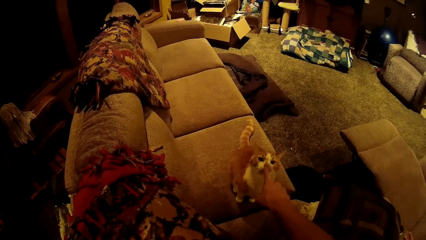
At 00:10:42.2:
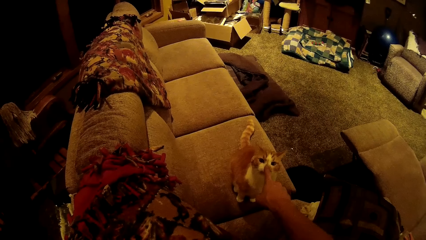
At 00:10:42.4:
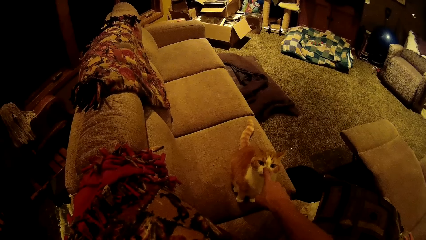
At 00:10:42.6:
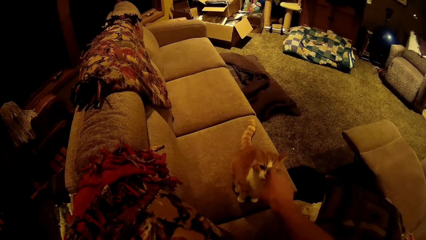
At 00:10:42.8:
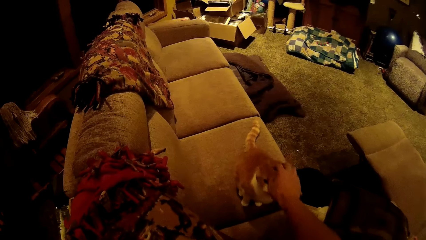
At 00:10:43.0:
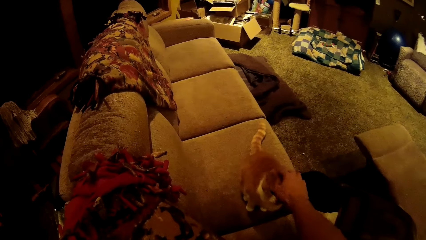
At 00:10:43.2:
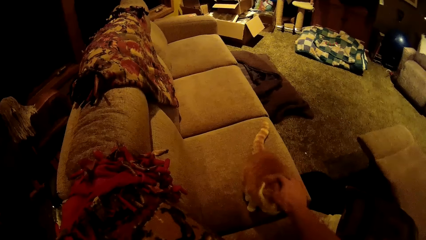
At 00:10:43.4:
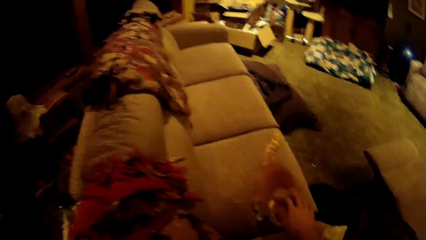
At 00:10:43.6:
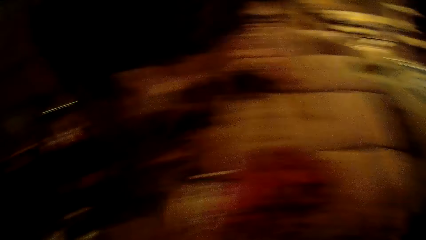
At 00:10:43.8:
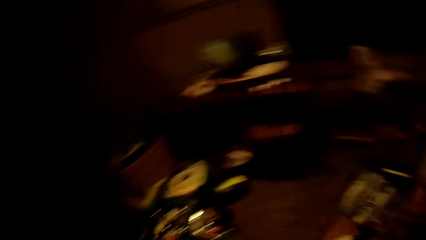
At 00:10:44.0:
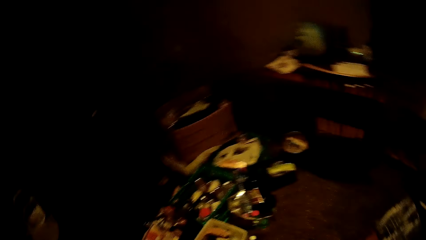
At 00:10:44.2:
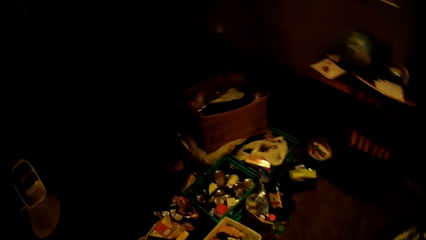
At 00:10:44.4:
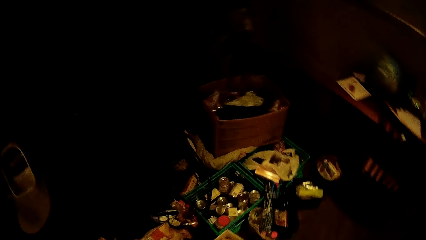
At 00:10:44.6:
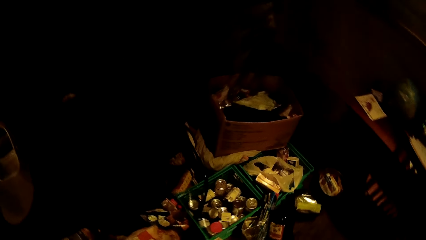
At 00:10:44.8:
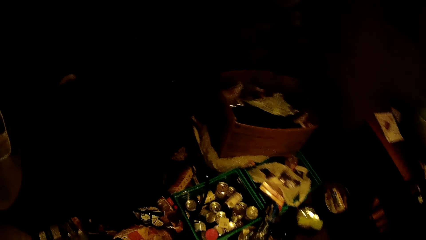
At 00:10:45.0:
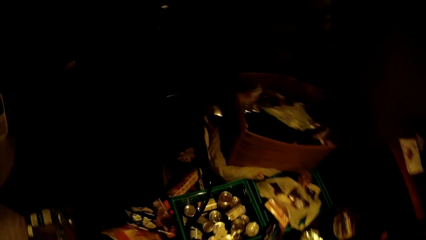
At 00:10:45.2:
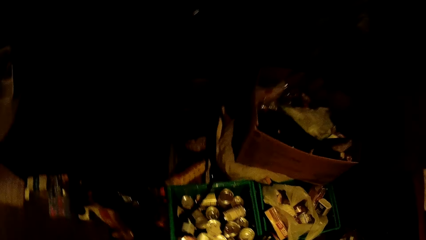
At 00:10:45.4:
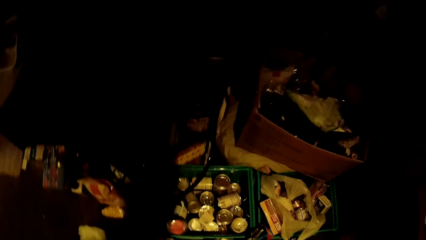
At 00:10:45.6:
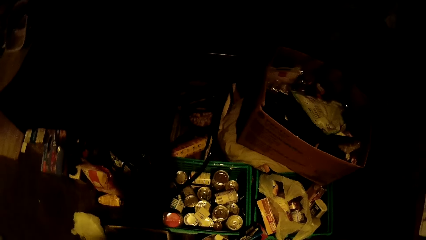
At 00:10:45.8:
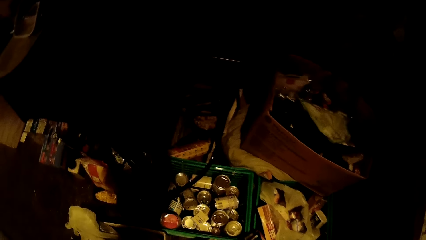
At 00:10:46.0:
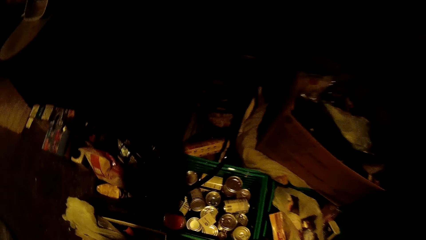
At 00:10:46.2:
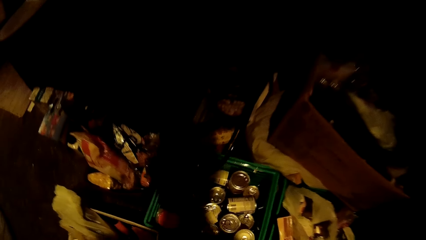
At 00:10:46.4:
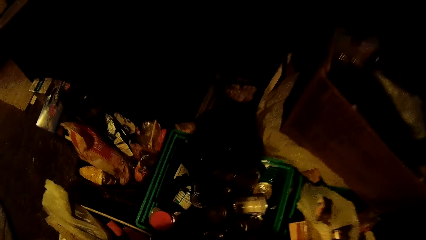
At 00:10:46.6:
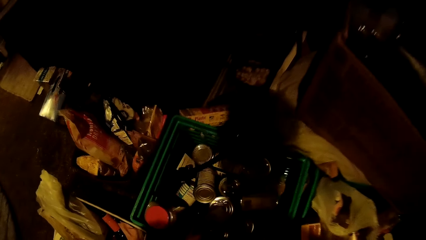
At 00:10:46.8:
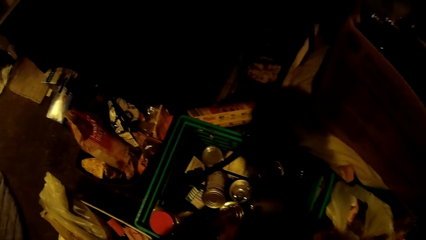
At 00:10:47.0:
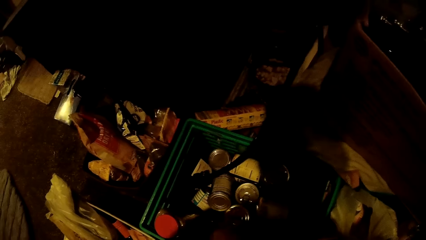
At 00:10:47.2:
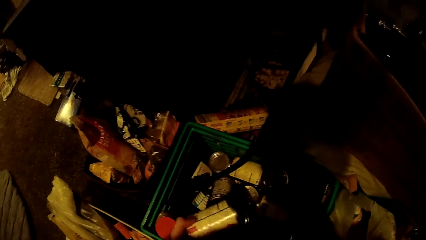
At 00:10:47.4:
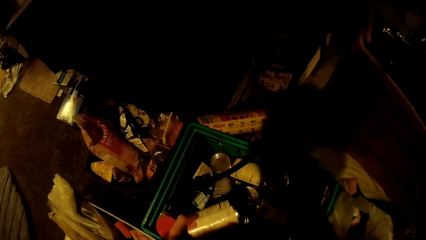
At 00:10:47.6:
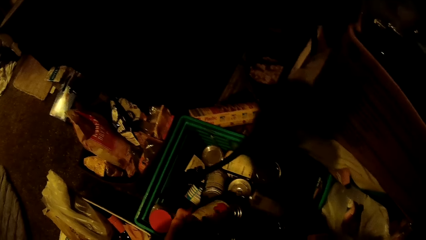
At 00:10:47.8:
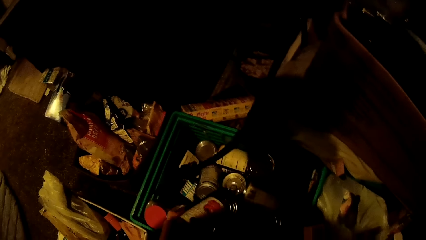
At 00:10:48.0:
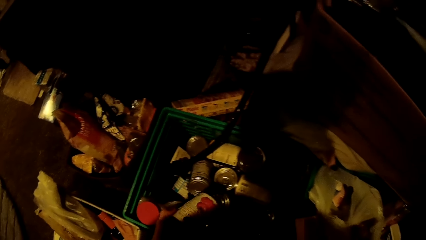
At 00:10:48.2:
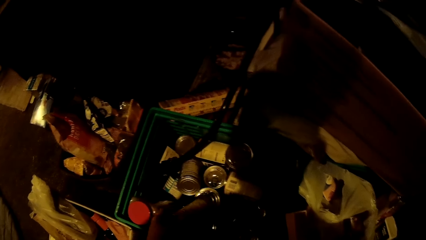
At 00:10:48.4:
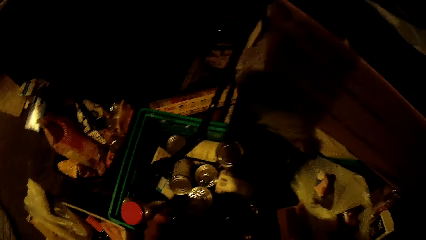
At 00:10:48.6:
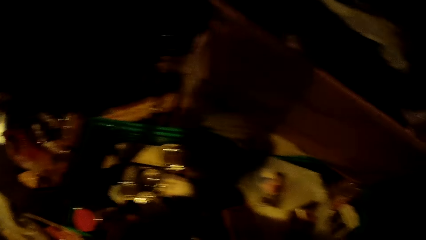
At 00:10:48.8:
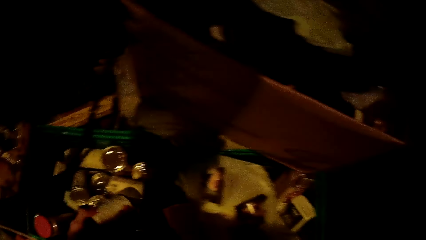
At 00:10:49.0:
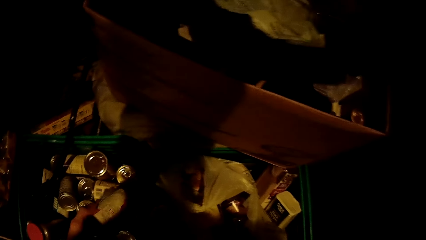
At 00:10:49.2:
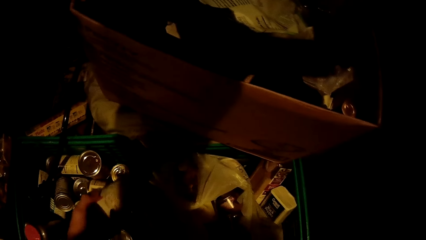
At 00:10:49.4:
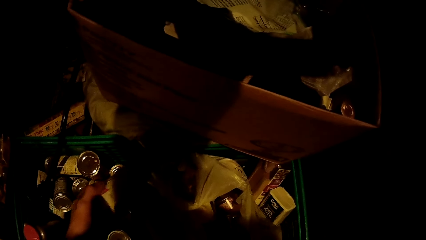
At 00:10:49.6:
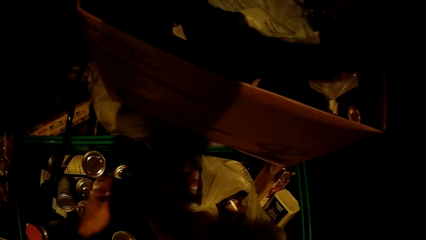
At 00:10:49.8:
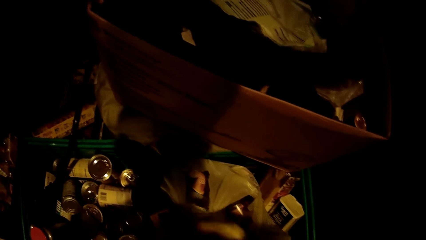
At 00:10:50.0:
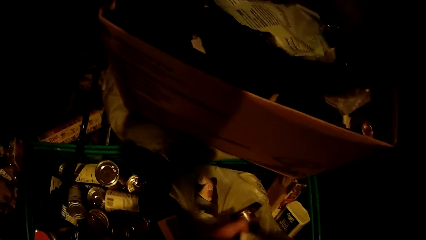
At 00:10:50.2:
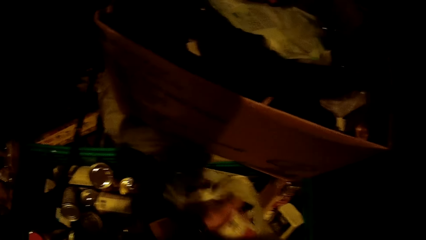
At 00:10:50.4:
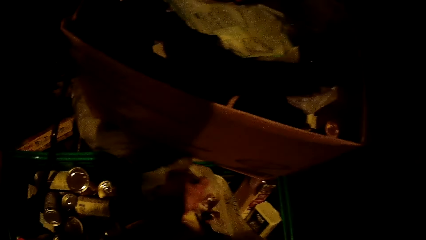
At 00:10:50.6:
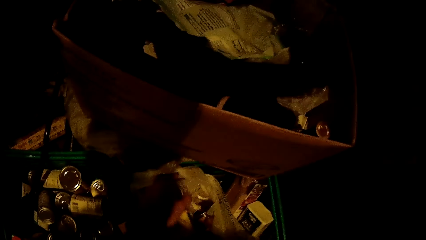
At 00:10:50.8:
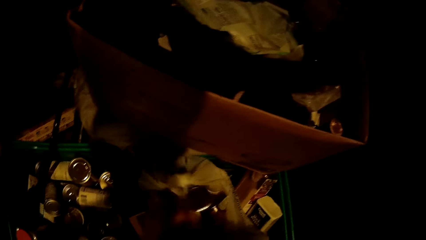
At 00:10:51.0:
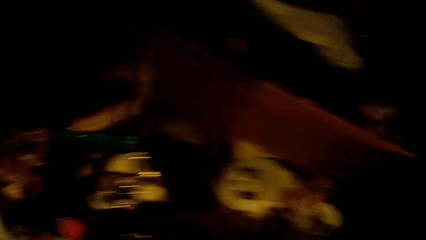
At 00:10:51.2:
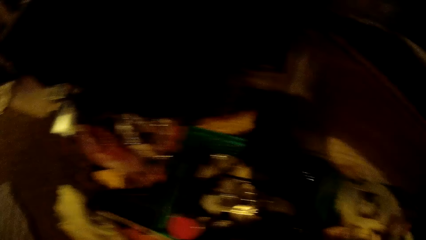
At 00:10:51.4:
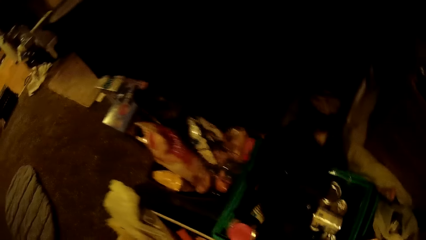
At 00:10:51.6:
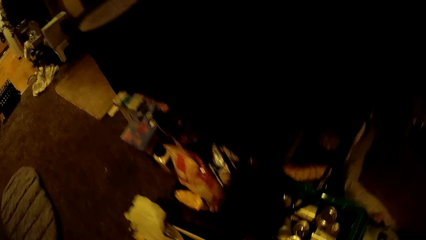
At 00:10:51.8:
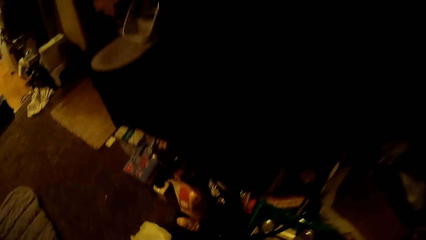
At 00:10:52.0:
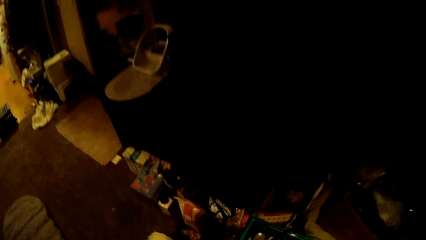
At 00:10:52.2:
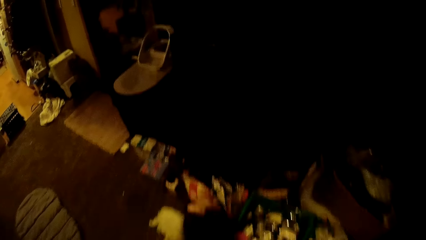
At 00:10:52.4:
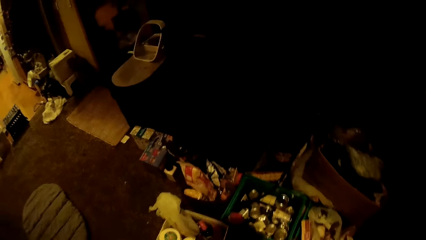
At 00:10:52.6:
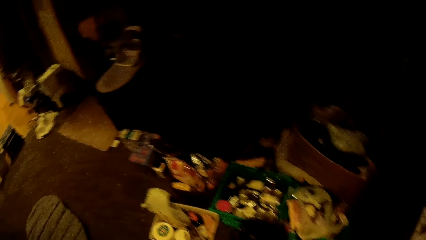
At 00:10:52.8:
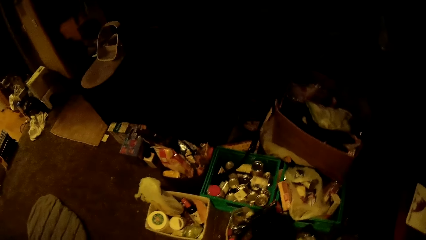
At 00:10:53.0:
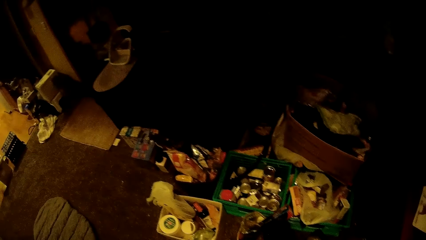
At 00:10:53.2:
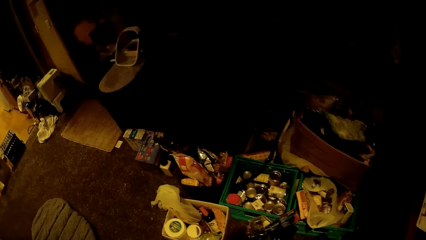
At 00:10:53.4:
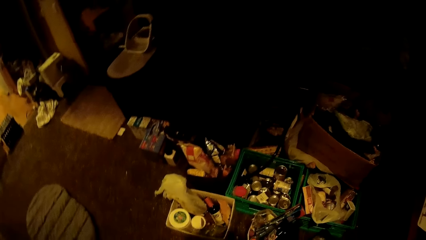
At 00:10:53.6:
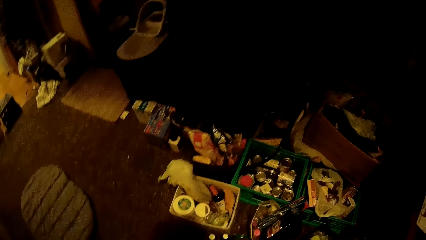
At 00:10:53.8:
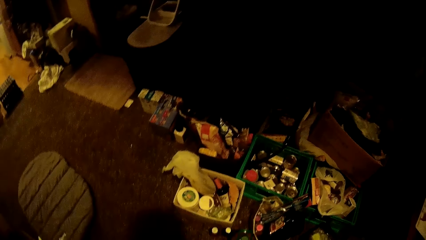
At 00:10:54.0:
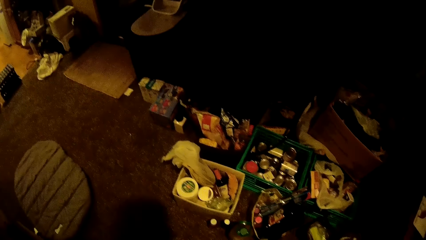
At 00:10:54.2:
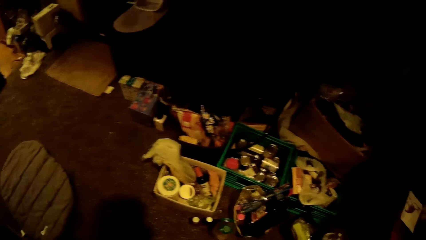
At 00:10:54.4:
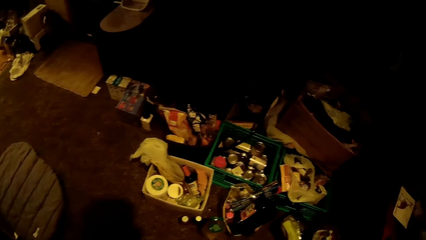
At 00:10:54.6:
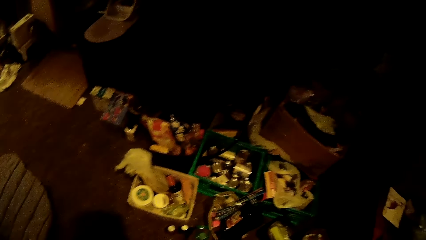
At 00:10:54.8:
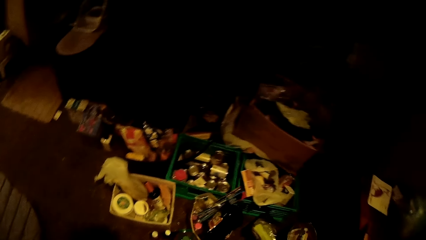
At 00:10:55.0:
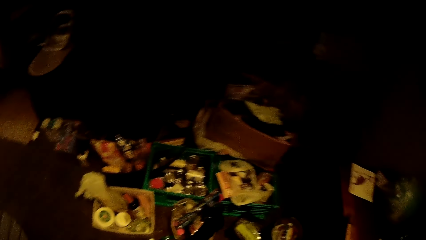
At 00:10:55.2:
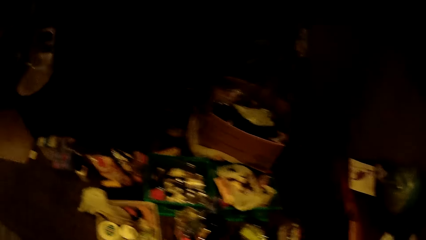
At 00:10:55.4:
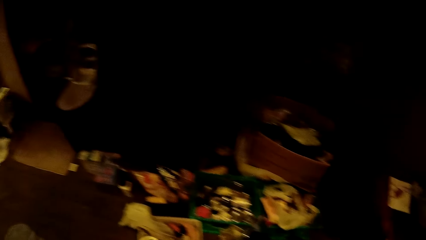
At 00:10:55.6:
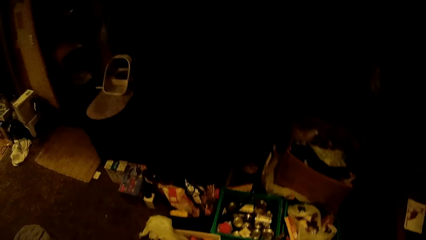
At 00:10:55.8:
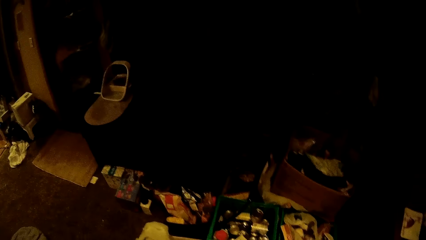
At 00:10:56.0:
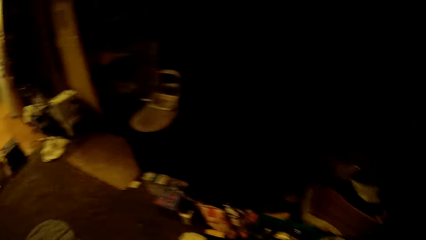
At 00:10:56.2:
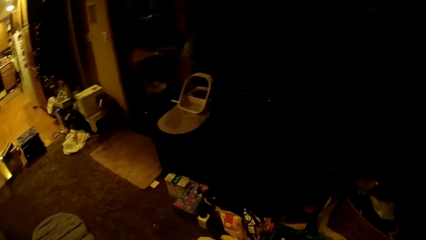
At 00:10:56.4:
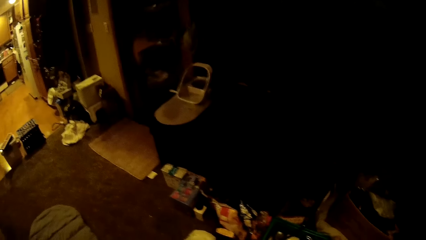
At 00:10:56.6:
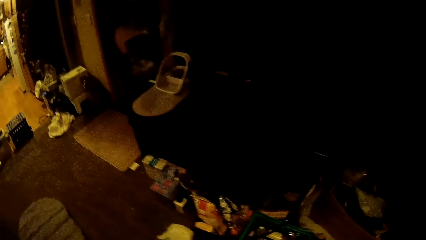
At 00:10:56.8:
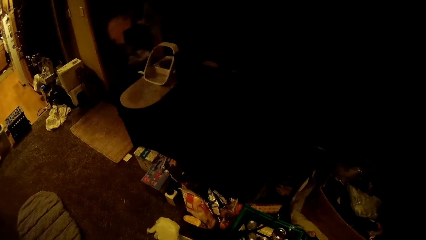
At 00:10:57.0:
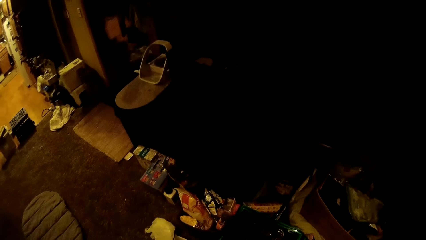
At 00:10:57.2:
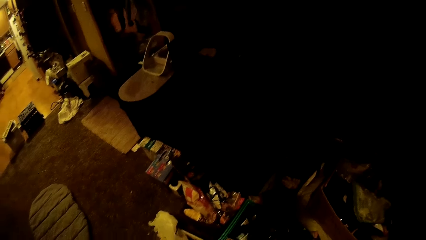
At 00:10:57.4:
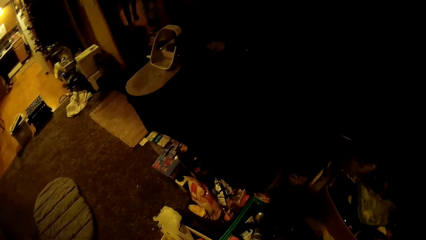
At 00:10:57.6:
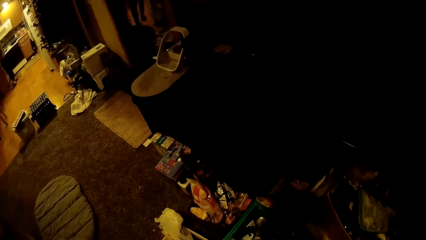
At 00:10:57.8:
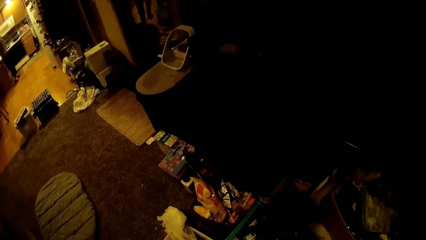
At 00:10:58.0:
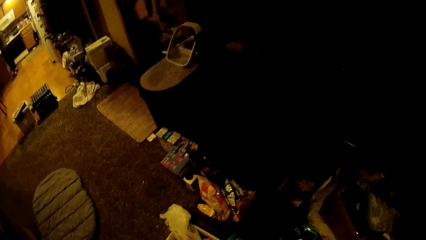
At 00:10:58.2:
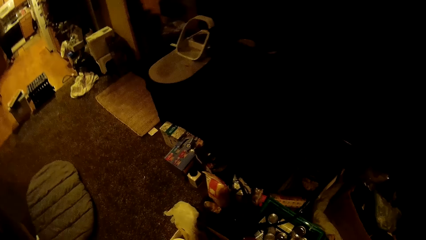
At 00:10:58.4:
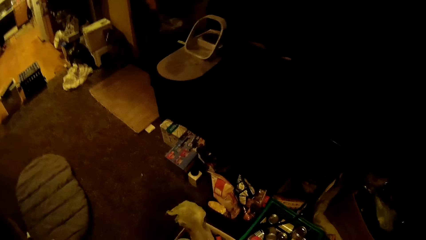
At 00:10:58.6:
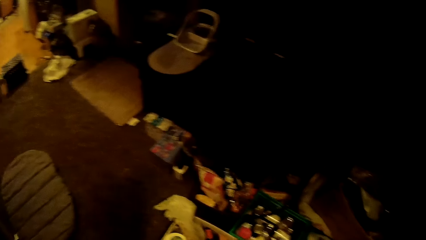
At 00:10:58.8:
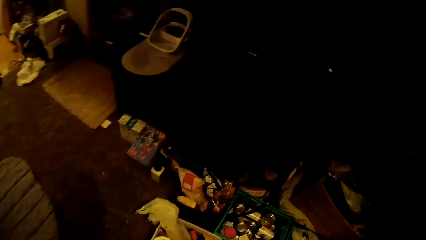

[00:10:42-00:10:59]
The camera wearer touches the cat. They walk around. They look at something. They pick a tin container from a basket with the left hand. They look at something. They look at something. They drop the tin container in another basket. They put something on the nylon paper. They look around.
